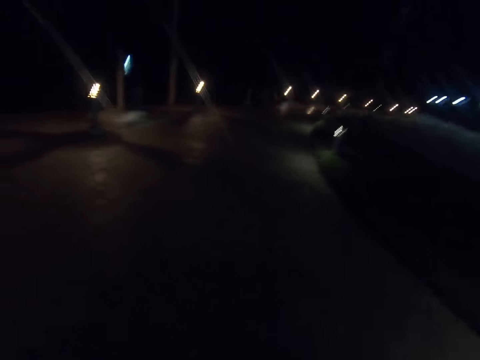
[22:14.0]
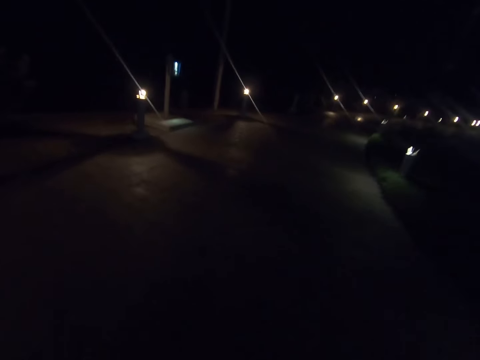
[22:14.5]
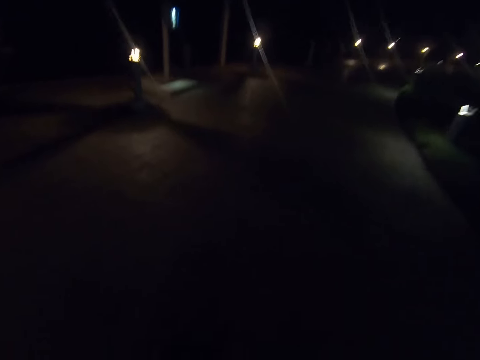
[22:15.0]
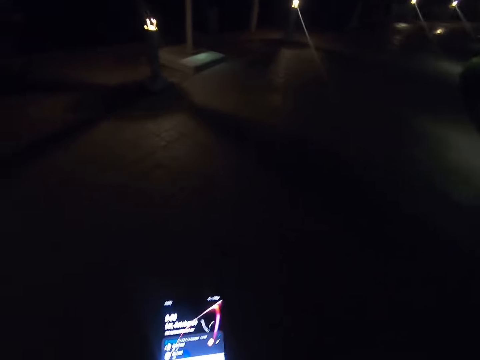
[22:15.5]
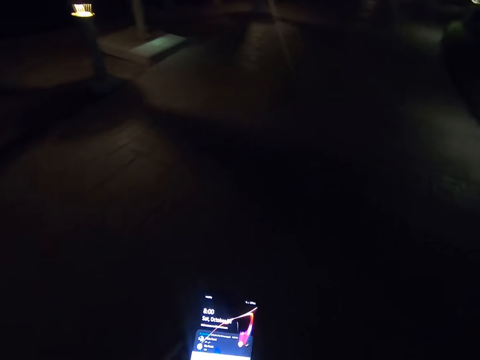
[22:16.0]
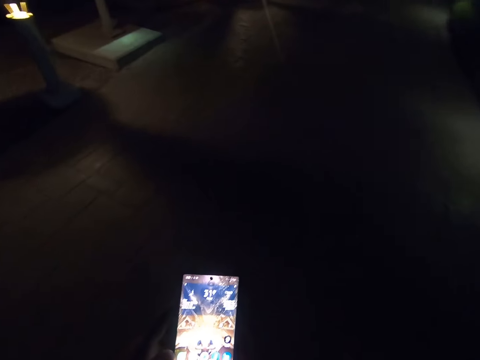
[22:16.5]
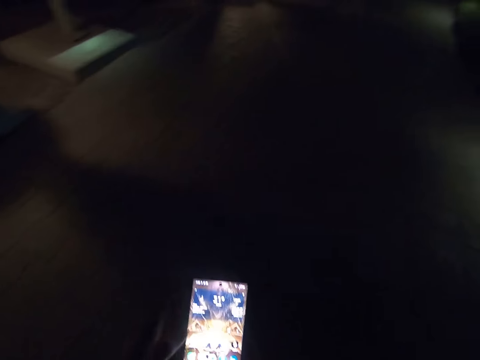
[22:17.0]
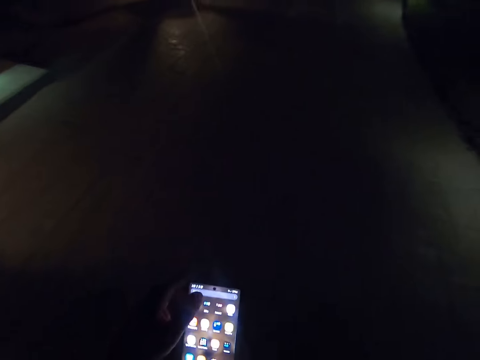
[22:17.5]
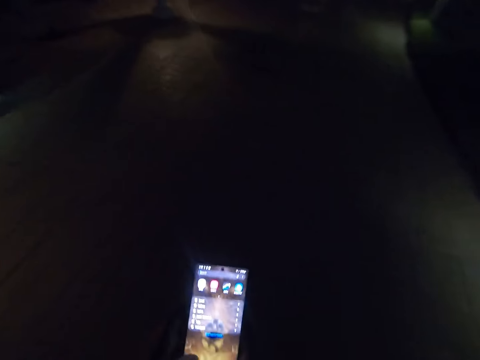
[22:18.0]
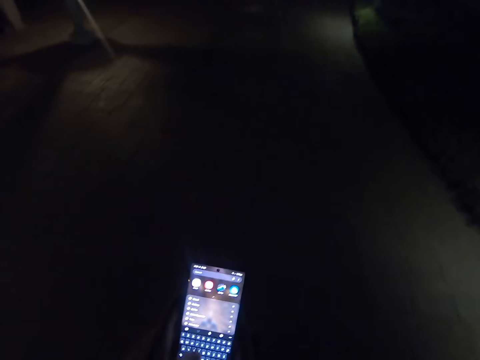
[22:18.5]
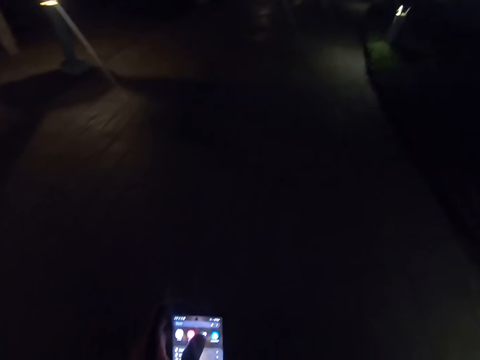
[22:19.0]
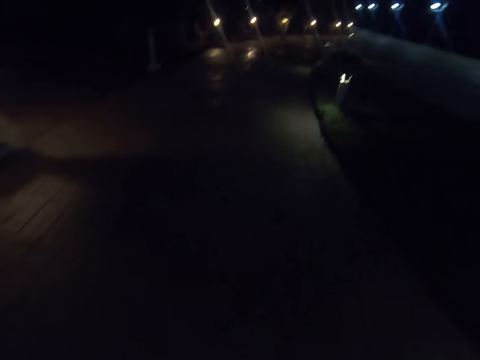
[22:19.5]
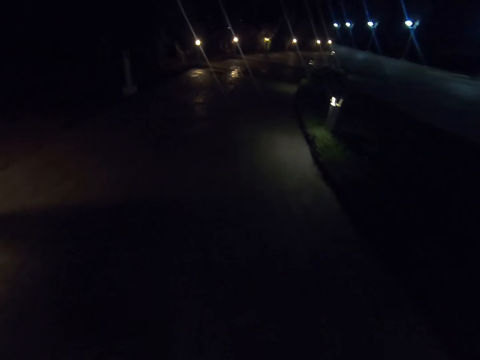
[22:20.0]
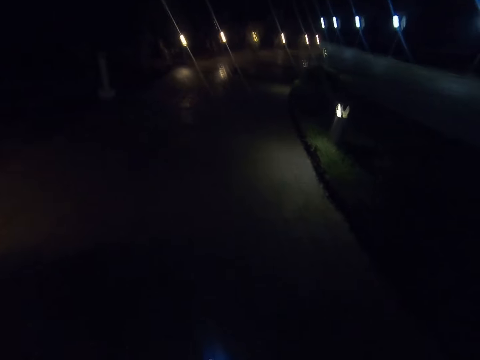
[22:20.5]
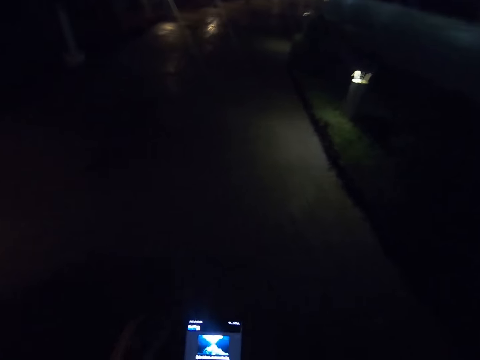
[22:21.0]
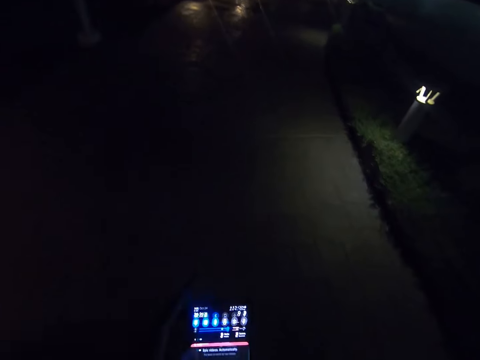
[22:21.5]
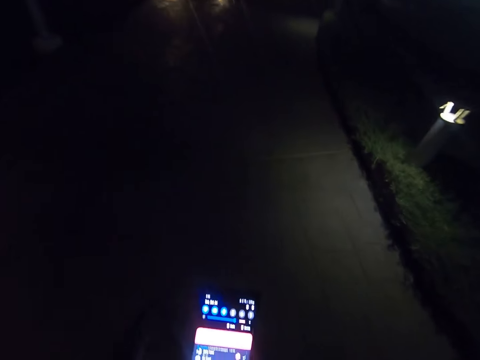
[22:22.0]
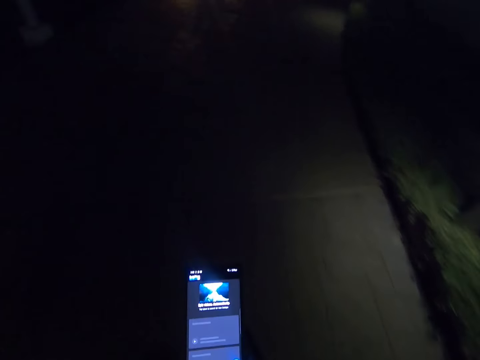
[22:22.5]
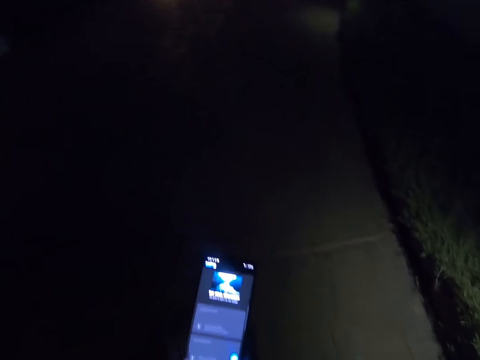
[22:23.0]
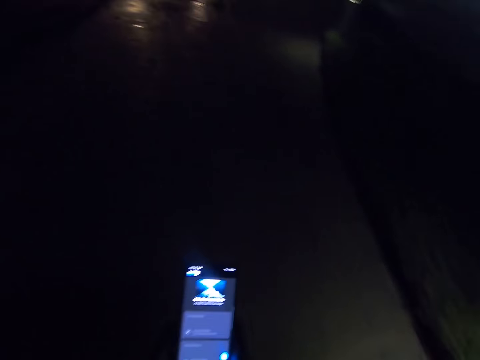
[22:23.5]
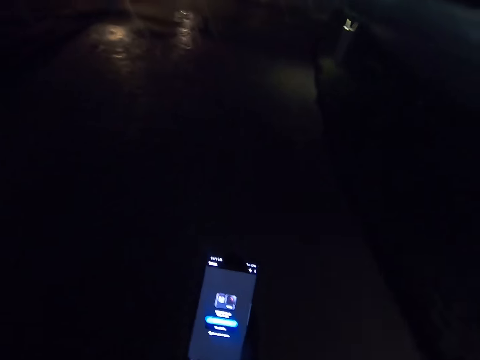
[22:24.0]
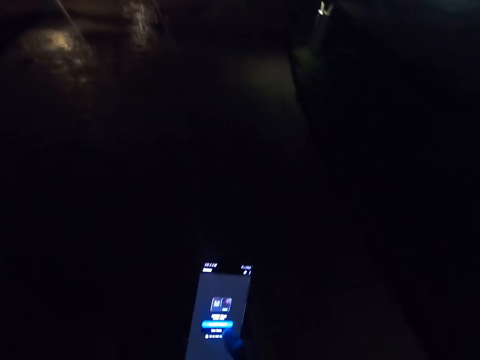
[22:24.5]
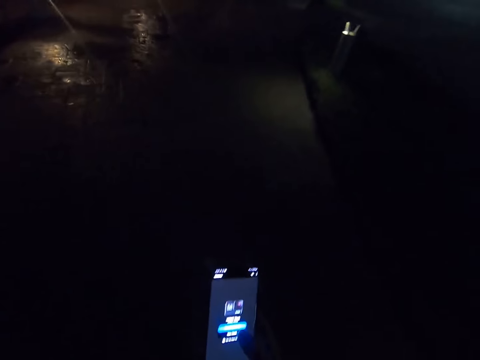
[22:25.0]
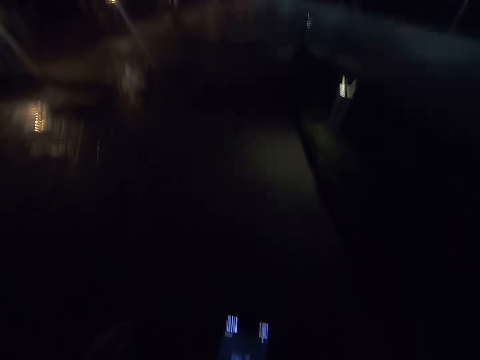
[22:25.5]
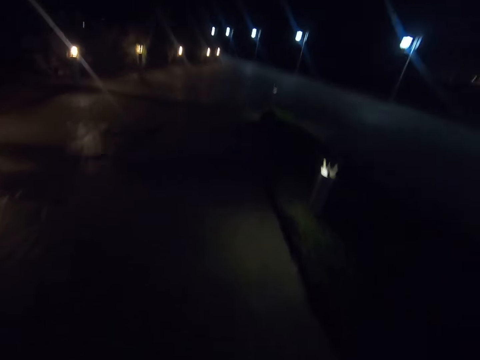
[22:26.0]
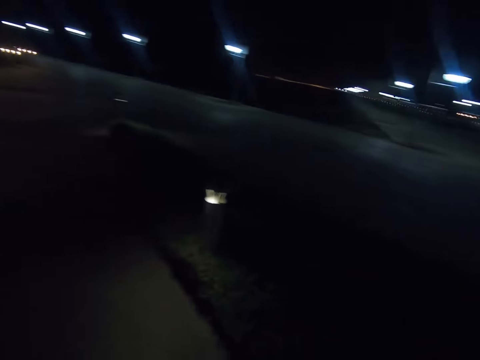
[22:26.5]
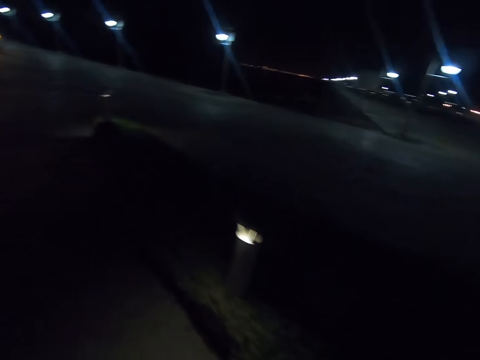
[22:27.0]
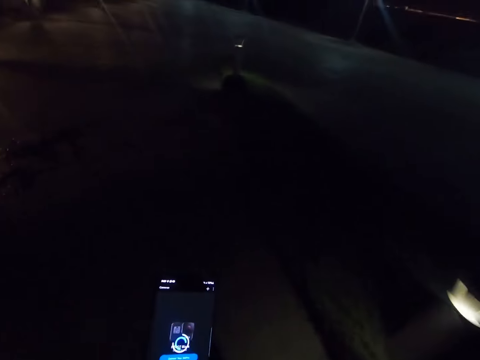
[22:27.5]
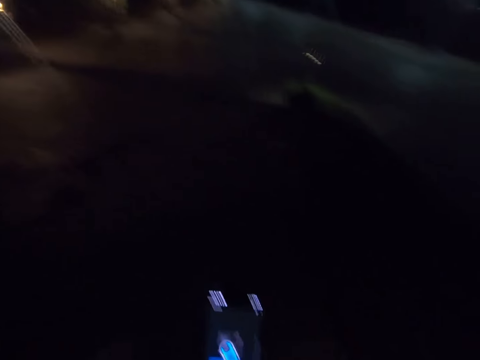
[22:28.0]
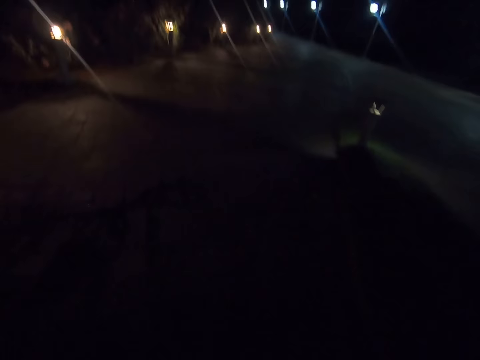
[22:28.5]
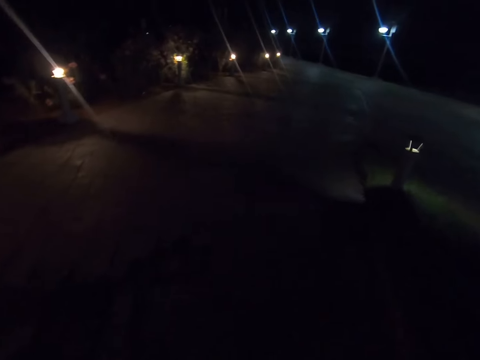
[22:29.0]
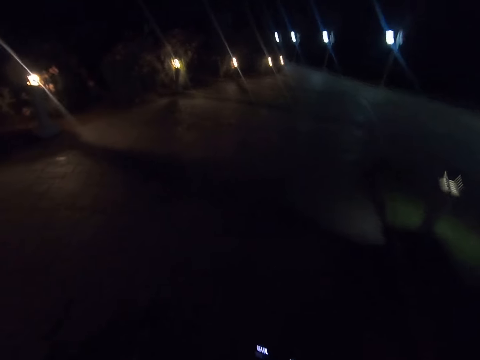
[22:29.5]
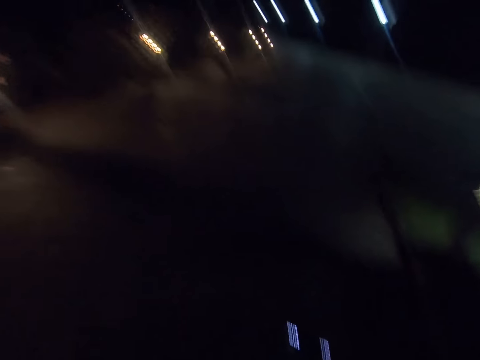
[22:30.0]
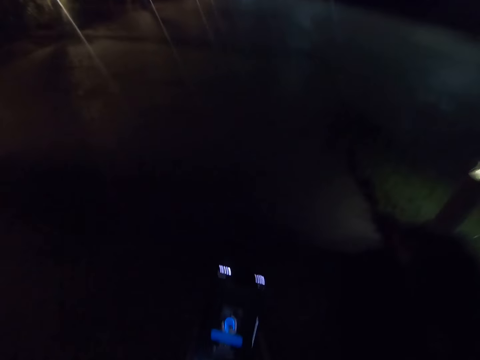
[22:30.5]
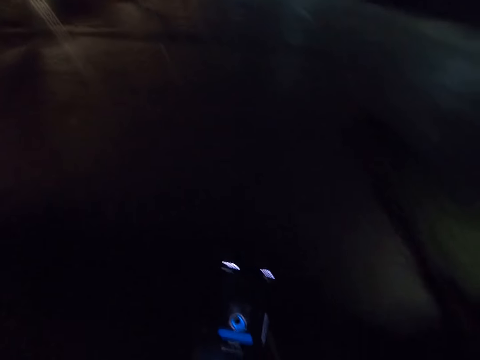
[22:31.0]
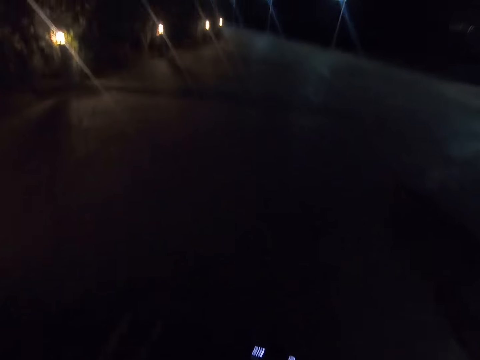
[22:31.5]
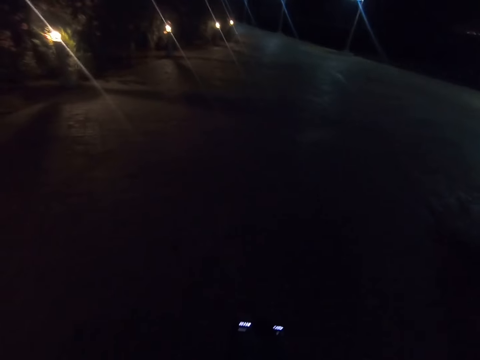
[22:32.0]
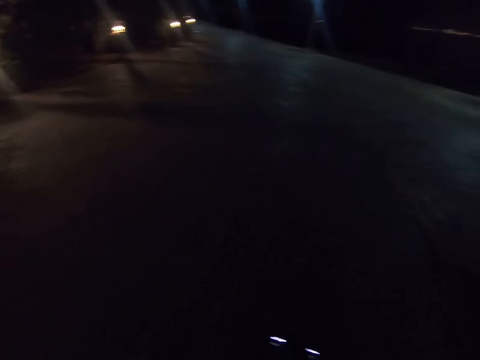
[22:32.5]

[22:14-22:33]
The camera wearer scrolls the phone. They walk along the street. They scroll the phone. They walk along the street. They scroll the phone.

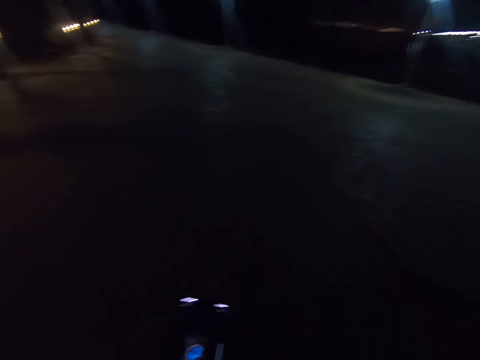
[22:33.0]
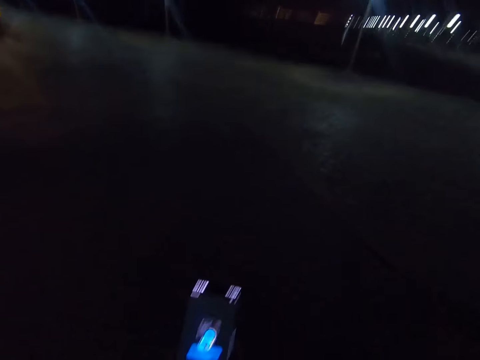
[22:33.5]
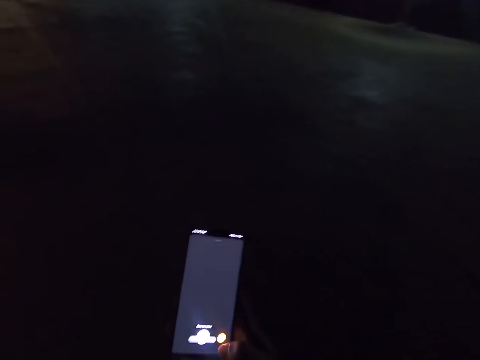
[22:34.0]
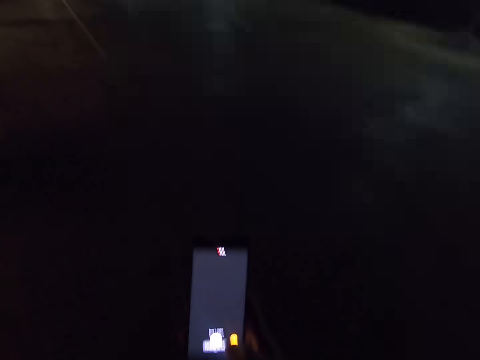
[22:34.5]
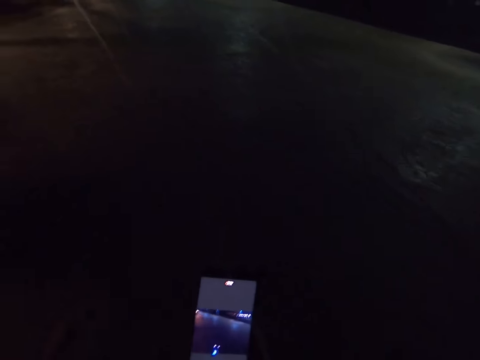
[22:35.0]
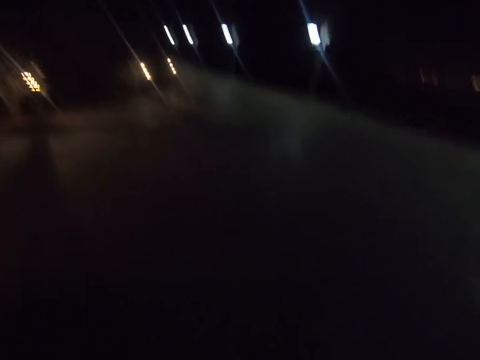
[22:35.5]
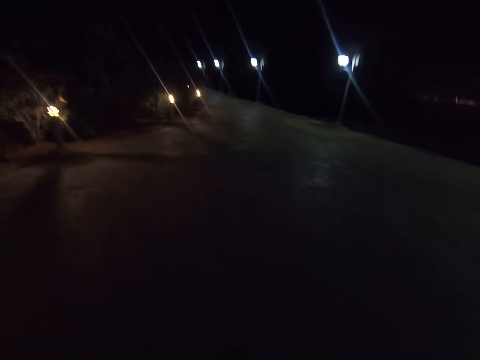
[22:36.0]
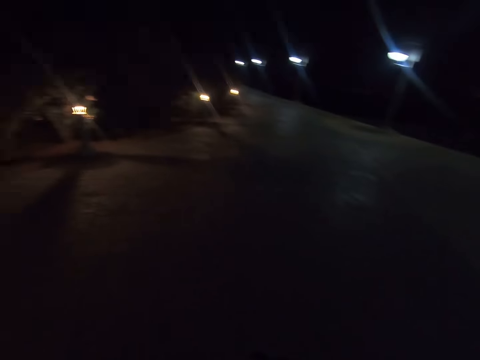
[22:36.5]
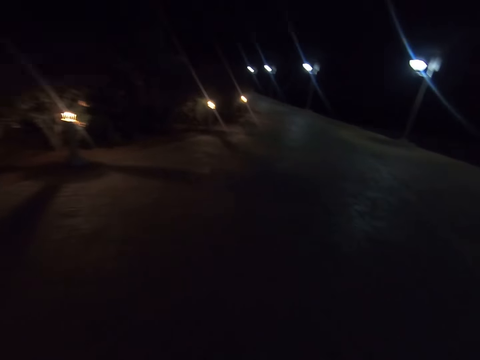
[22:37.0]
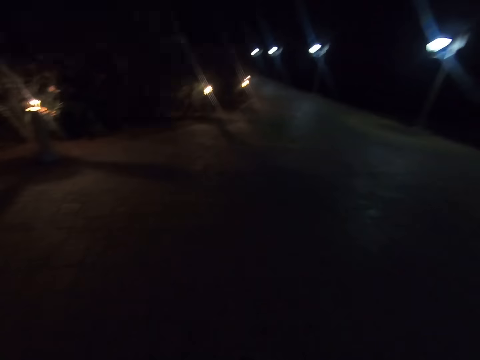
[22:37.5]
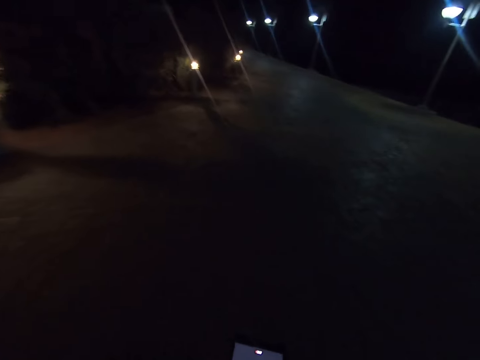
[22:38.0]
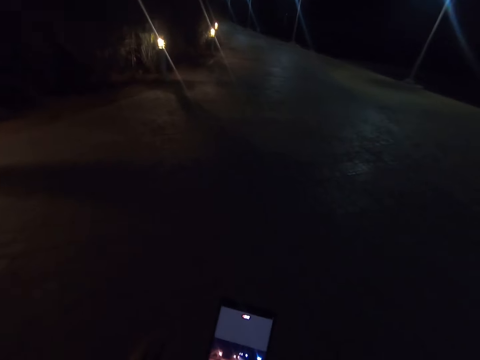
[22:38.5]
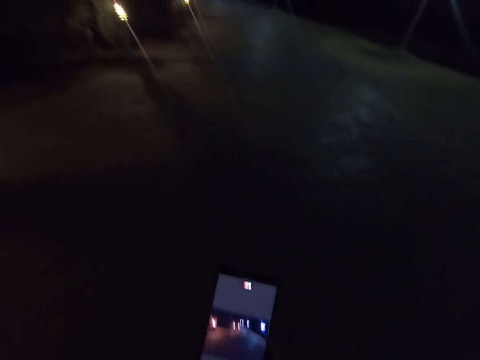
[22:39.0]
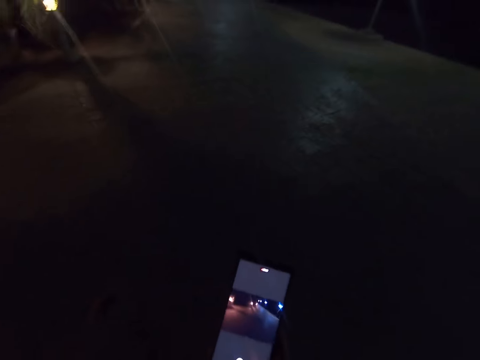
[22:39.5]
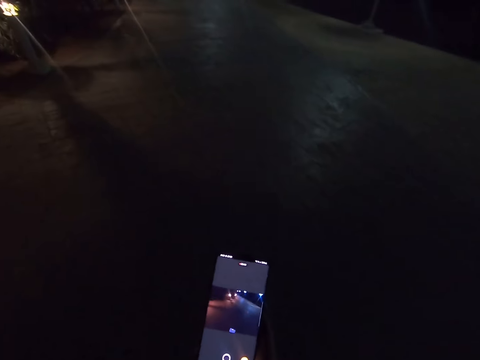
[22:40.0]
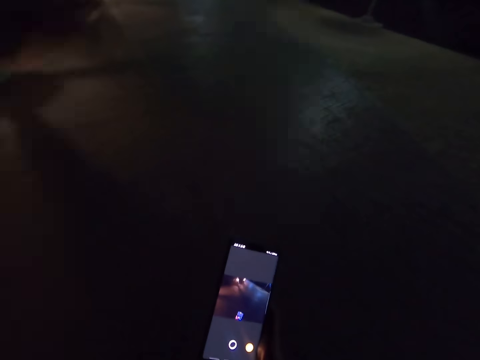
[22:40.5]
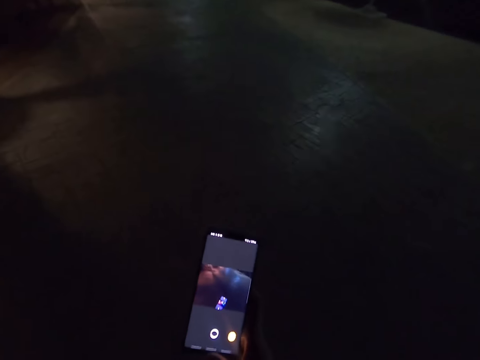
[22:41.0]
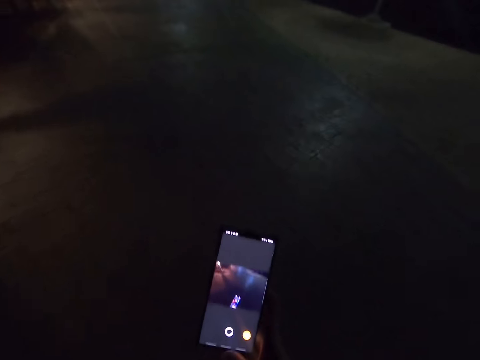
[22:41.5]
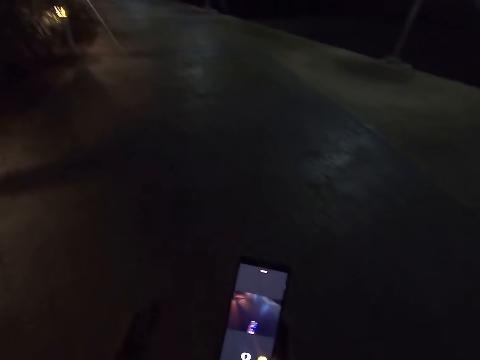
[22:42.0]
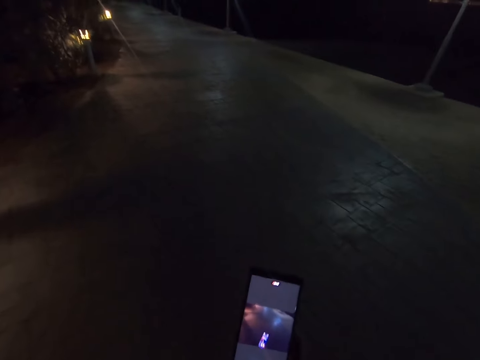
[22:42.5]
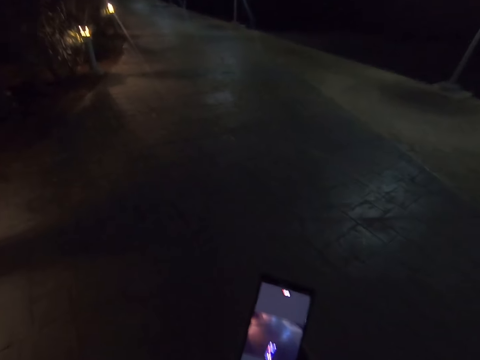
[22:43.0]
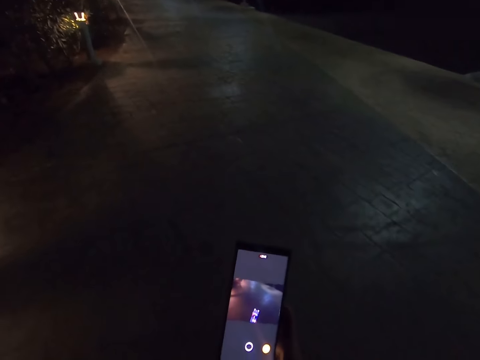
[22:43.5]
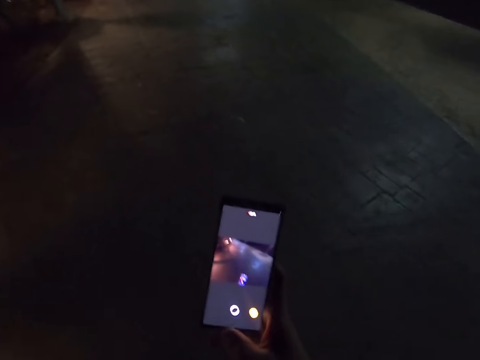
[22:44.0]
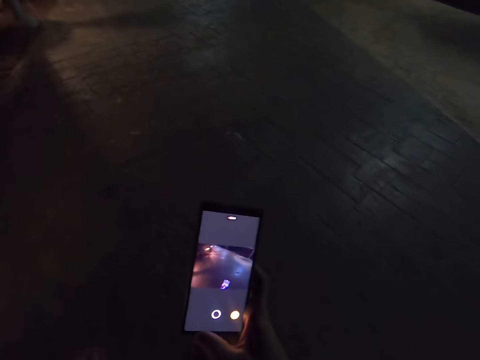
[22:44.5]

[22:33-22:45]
The camera wearer walks along the street. They scroll the phone.
